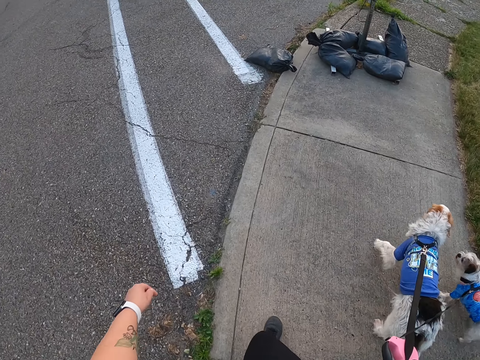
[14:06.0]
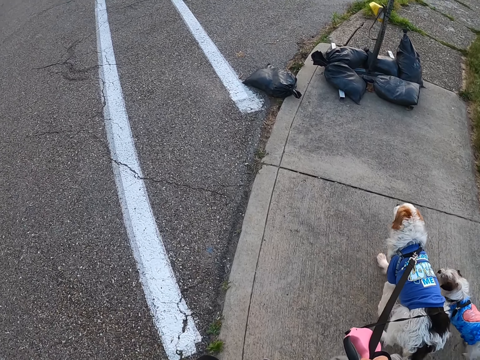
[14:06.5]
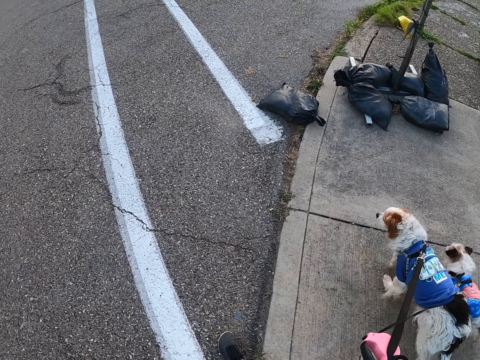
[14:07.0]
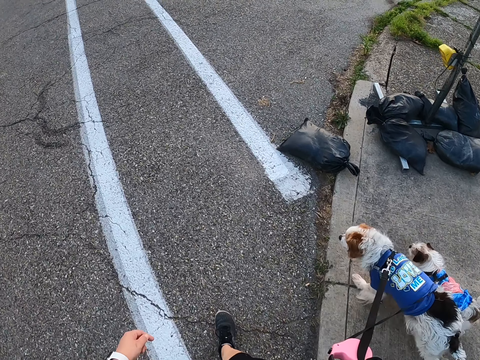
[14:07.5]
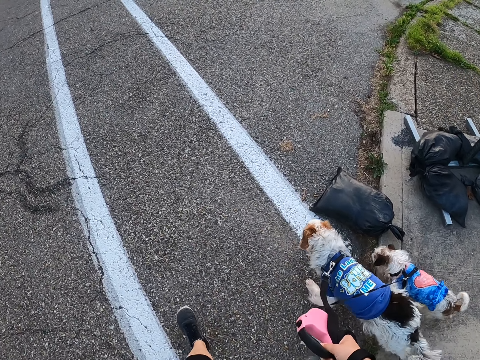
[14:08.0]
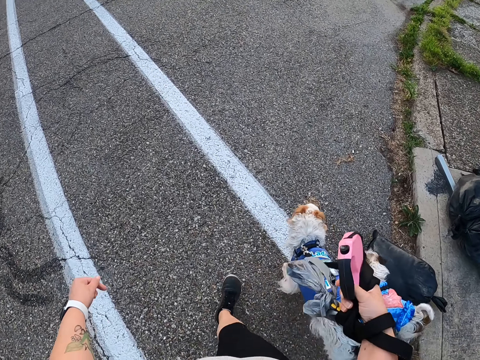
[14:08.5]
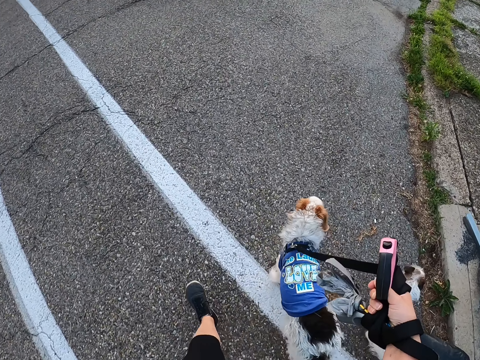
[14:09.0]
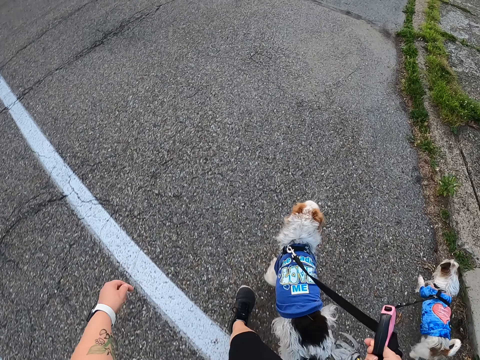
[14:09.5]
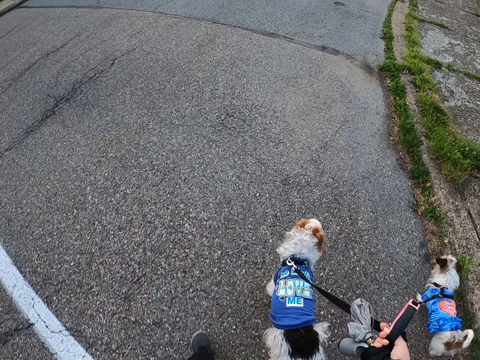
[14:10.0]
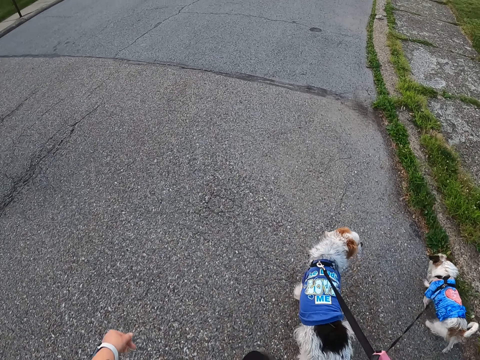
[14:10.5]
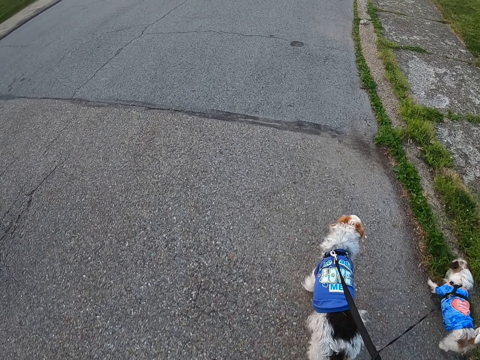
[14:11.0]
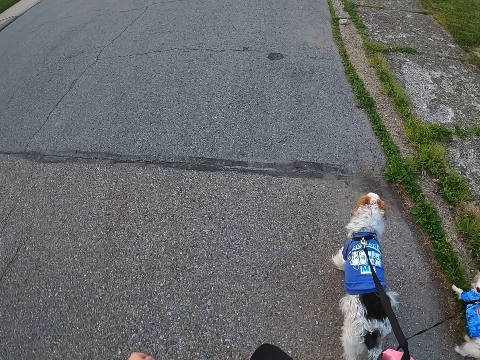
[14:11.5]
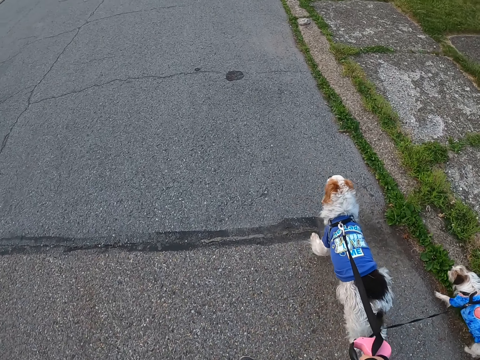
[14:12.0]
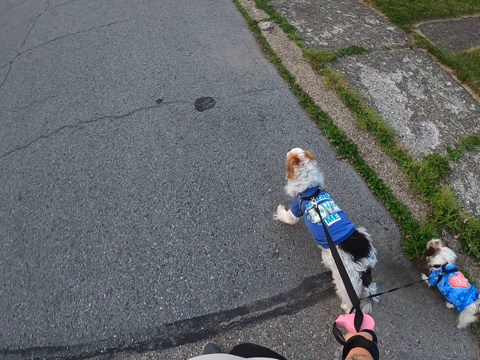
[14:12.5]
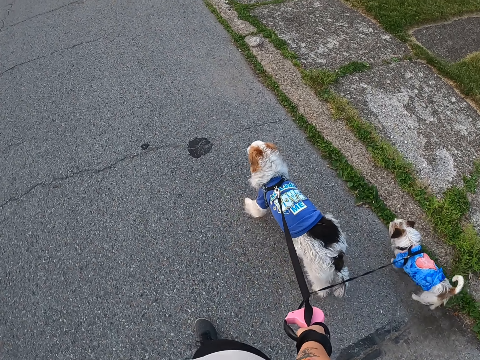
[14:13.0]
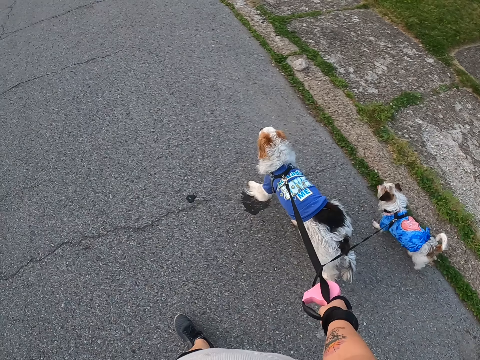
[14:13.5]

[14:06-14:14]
The camera wearer crosses the road. They walk the dogs on the road.

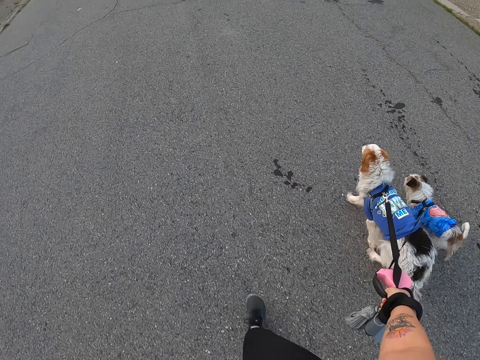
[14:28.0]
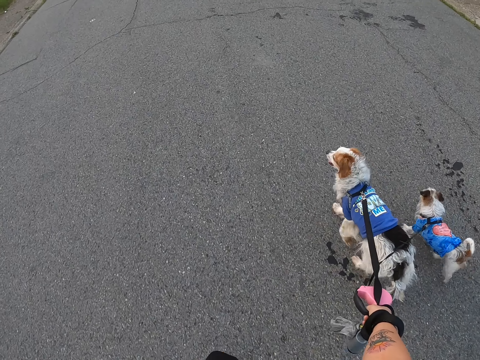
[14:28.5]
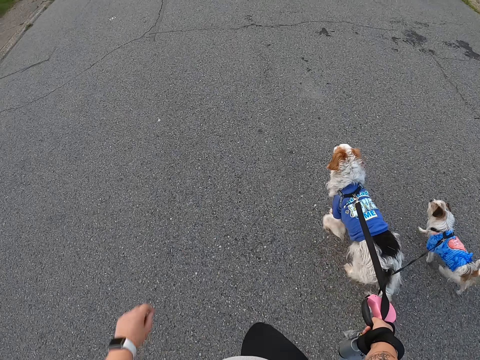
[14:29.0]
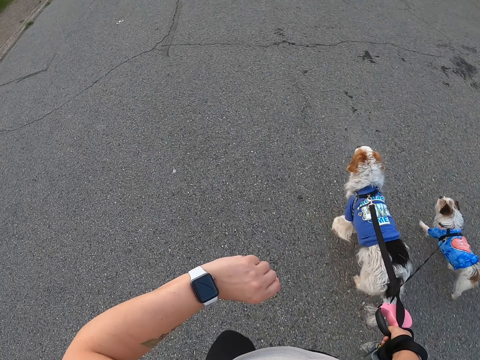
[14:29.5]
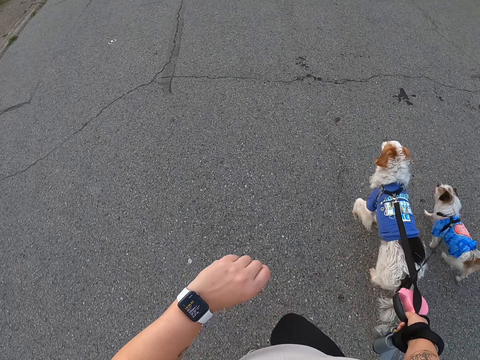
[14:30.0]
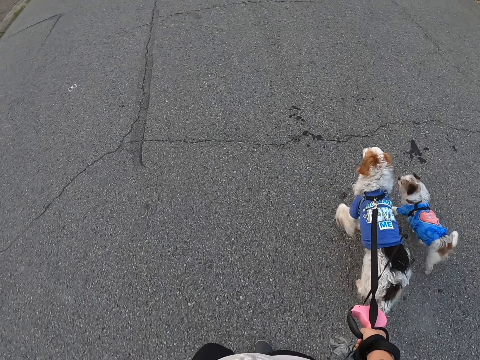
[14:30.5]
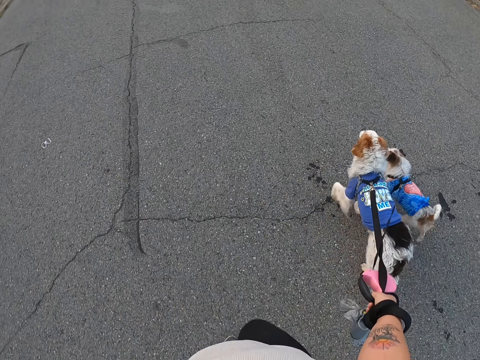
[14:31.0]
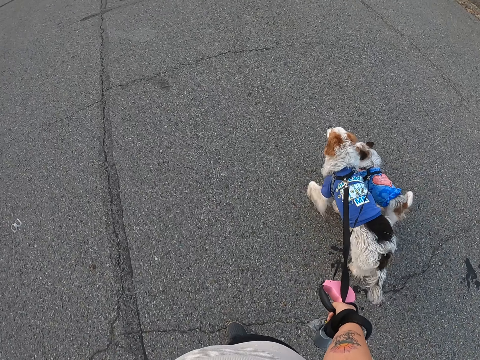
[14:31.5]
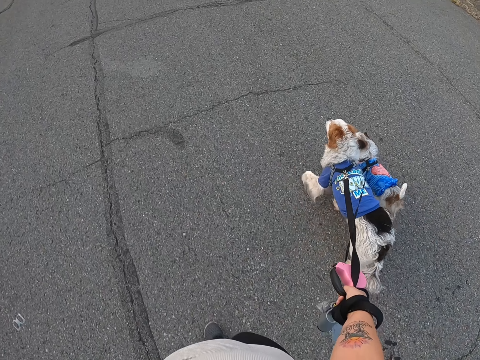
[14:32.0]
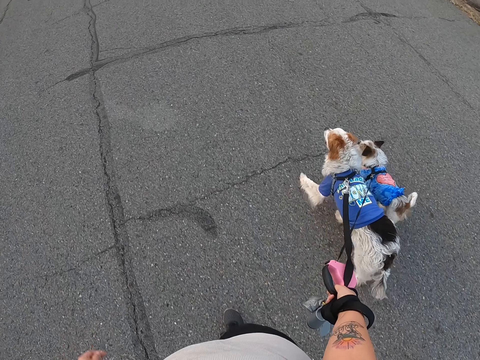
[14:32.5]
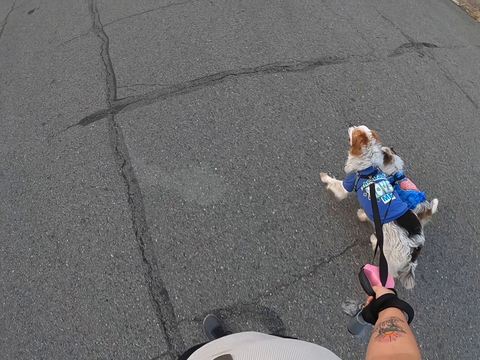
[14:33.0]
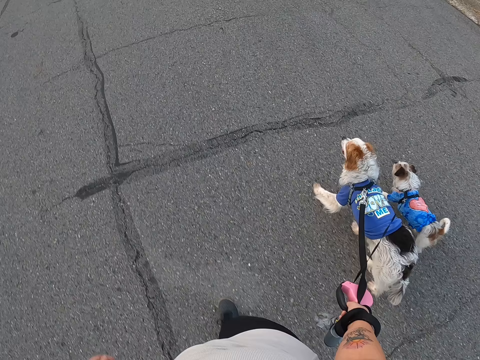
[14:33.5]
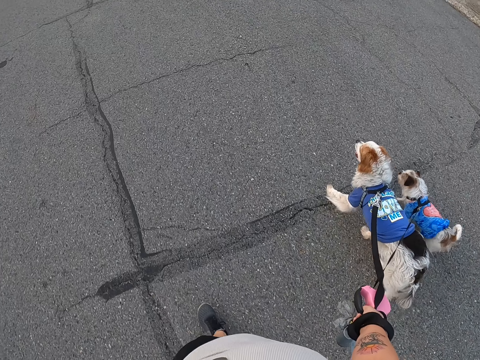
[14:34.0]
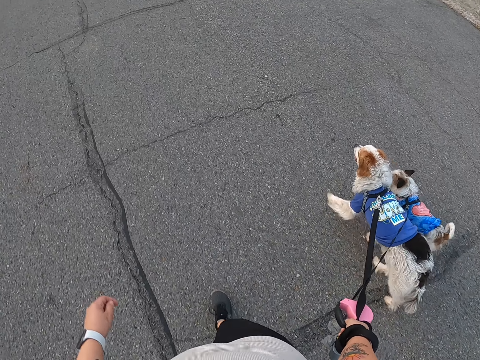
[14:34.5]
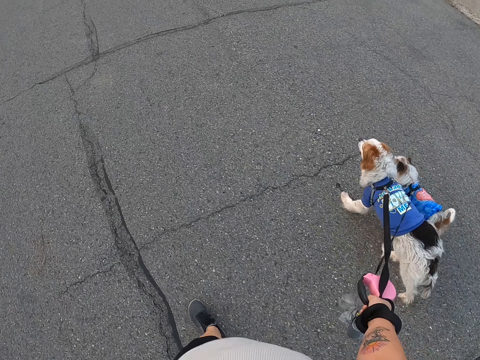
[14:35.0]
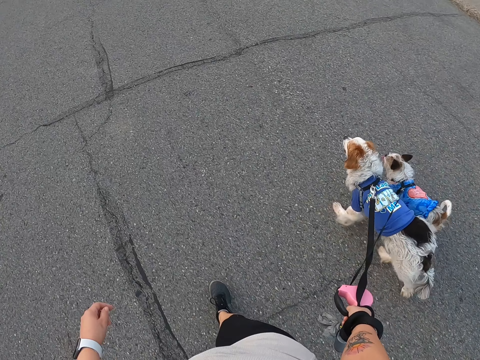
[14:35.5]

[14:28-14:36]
The camera wearer looks at her watch. She walks the dogs on the road.

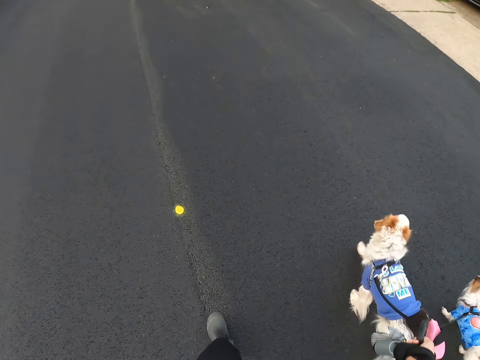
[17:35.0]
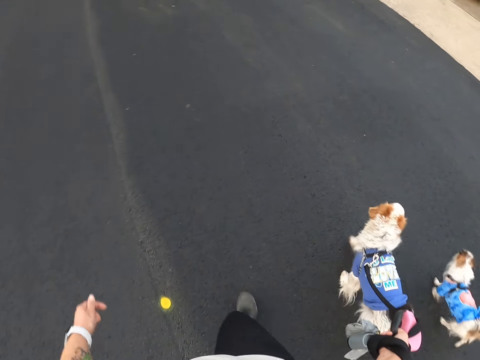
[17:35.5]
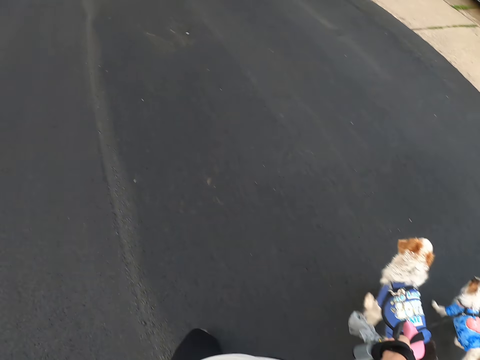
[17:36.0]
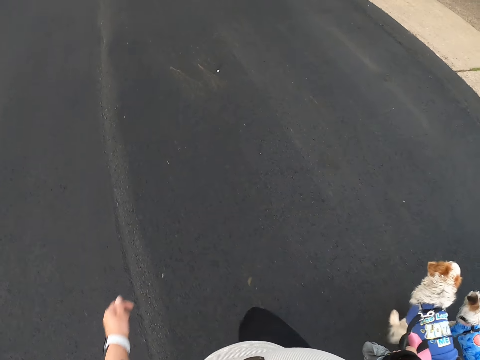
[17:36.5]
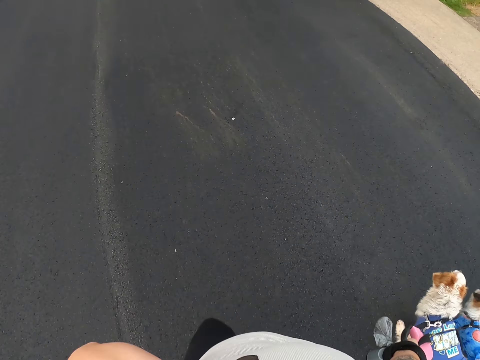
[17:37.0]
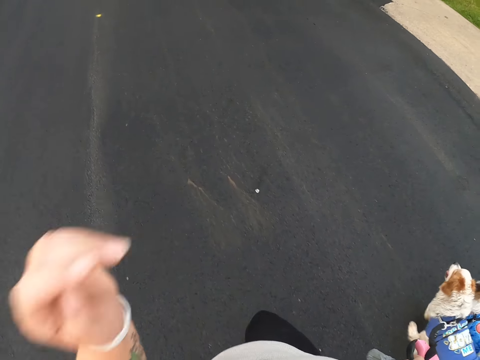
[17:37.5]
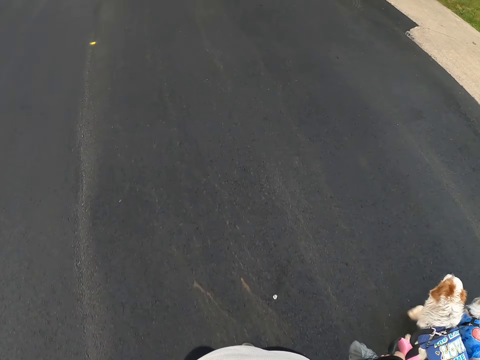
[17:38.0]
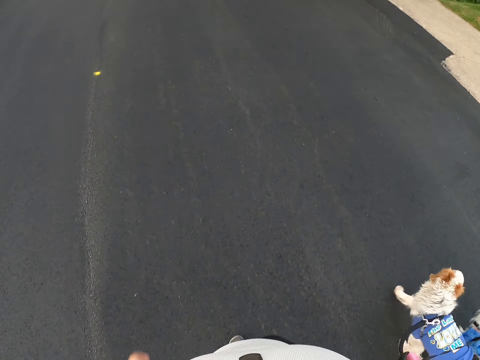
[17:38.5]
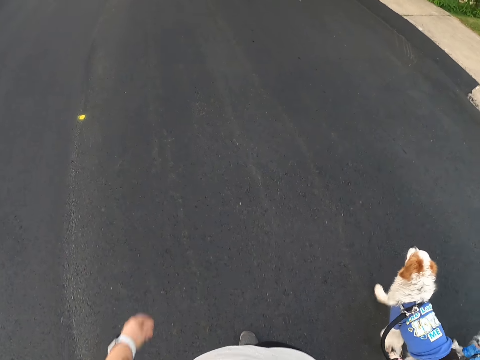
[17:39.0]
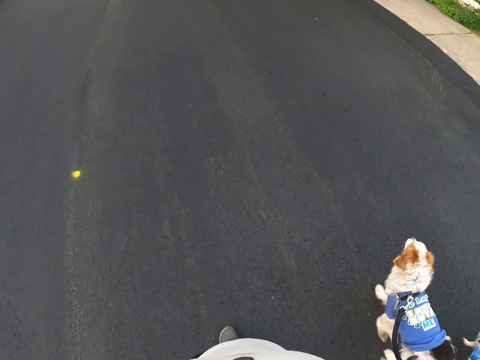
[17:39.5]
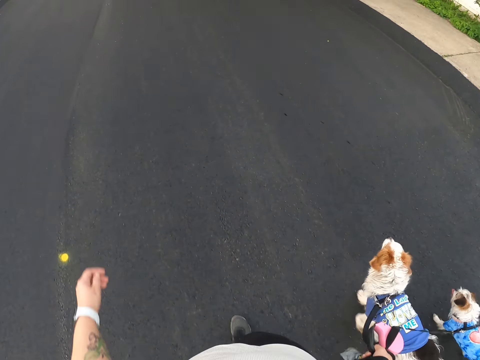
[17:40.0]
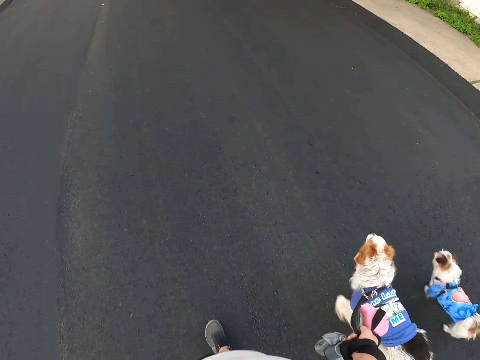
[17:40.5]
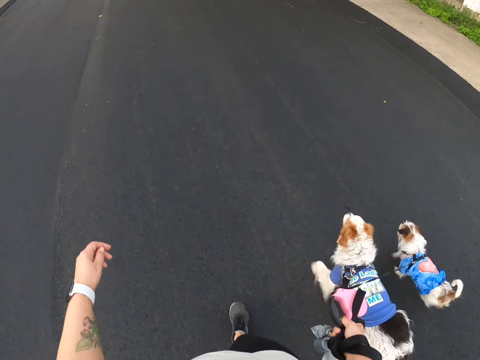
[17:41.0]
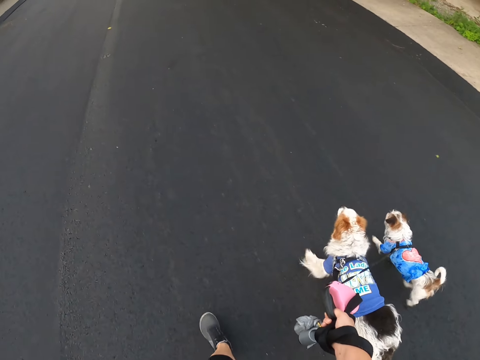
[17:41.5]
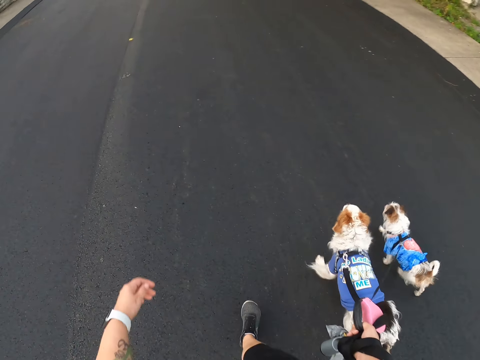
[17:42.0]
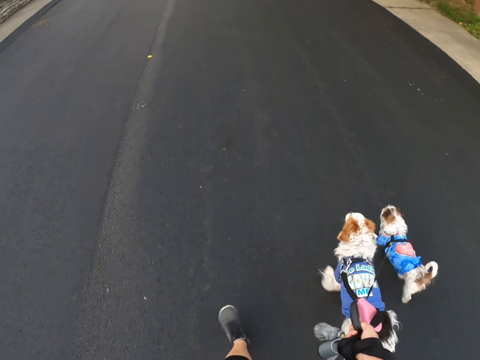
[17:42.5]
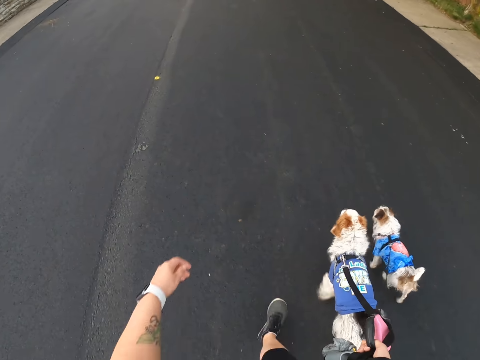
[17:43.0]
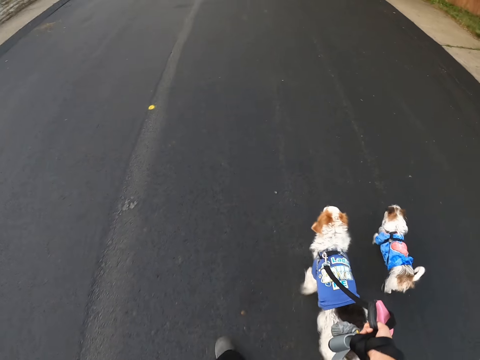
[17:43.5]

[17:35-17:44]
The camera wearer holds something. He walks the dogs on the road. He pulls his hand off an object. He walks the dogs on the road.

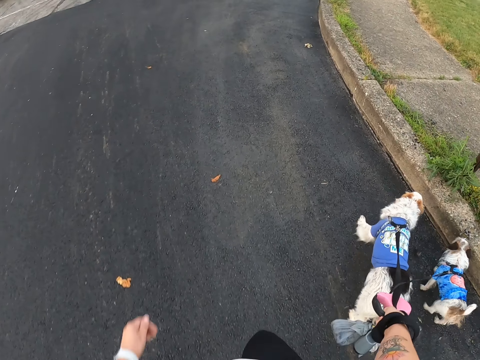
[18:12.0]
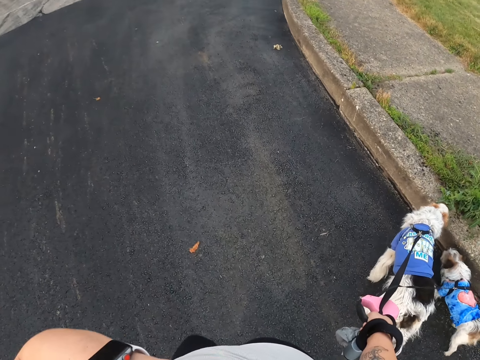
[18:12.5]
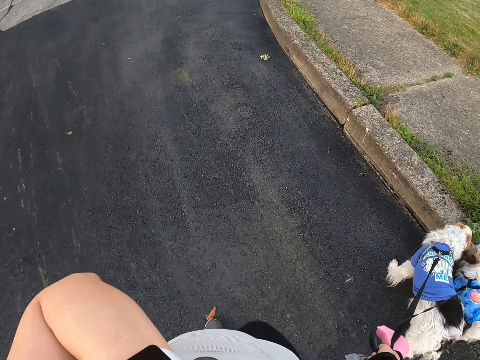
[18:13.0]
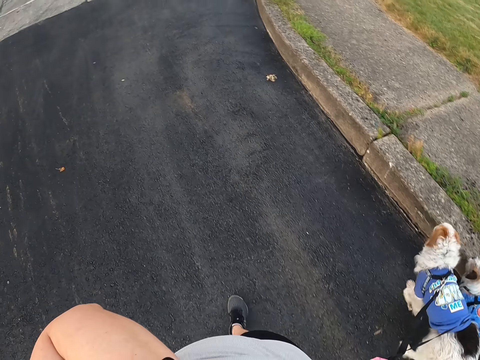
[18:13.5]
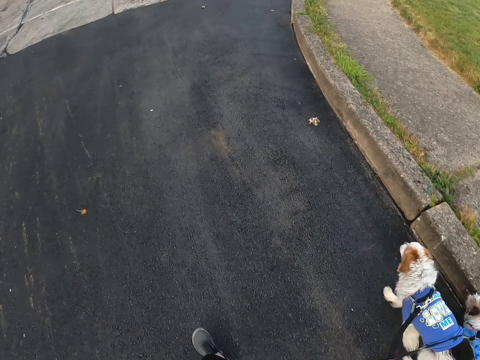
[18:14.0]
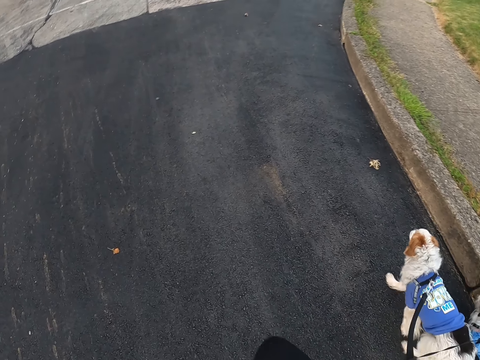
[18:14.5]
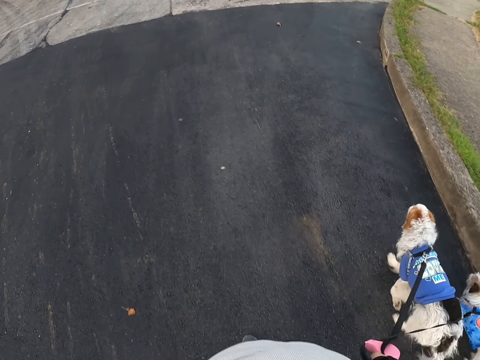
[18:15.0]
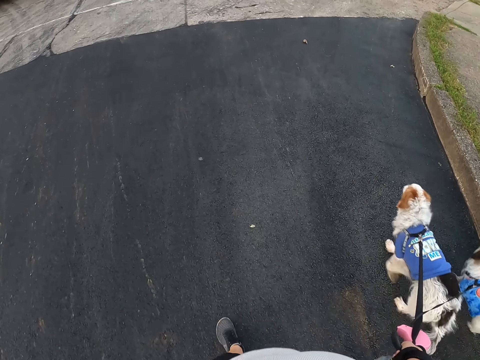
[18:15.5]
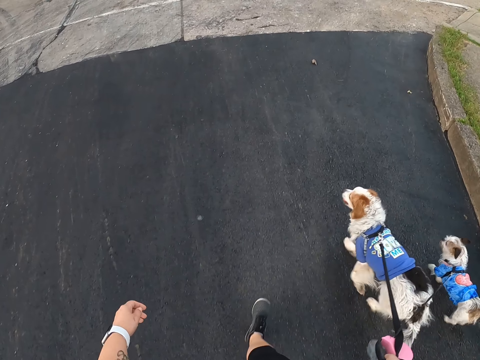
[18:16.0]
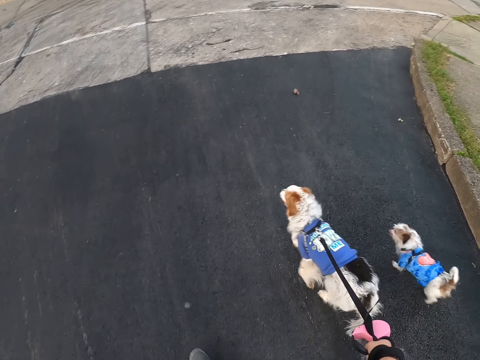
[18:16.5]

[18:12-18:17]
The camera wearer holds something. He walks the dogs on the road. He pulls his hand off something. He walks the dogs on the road.
